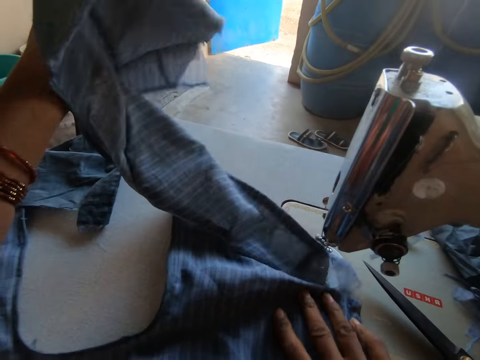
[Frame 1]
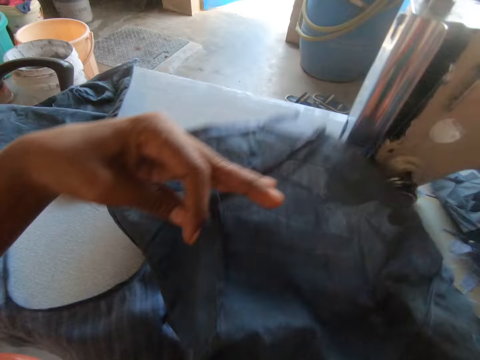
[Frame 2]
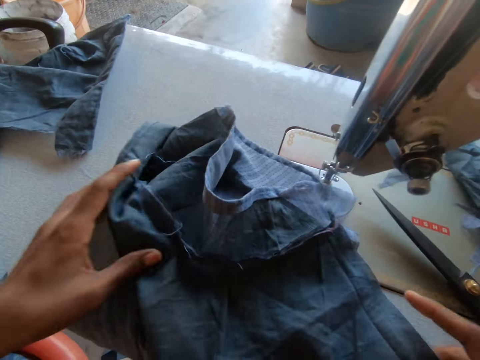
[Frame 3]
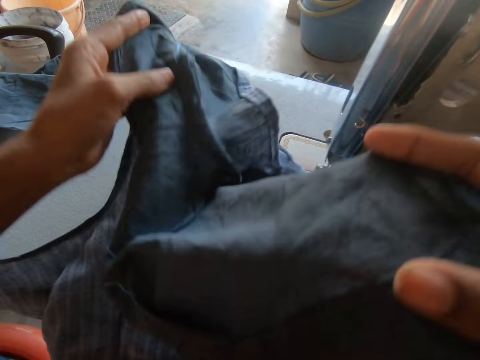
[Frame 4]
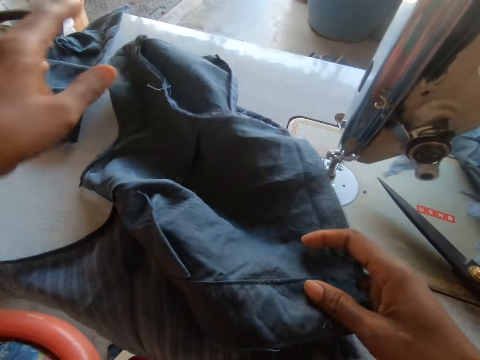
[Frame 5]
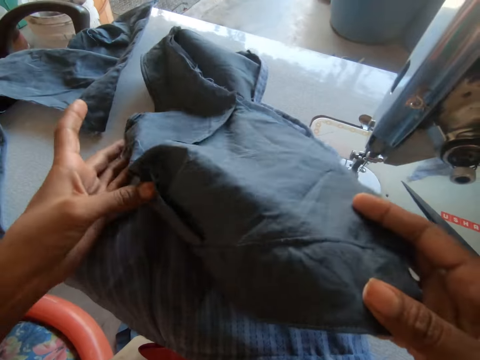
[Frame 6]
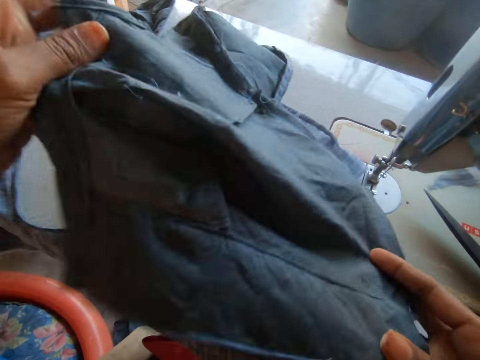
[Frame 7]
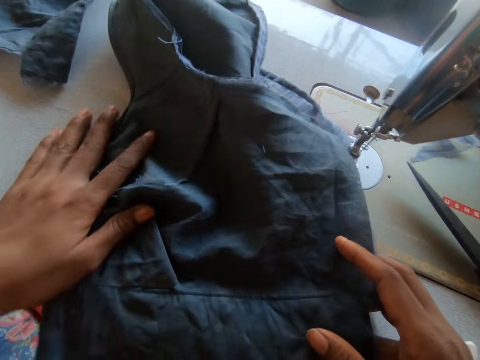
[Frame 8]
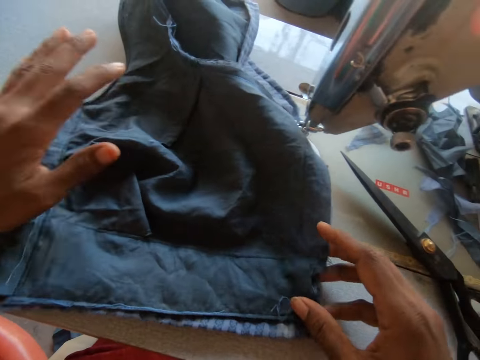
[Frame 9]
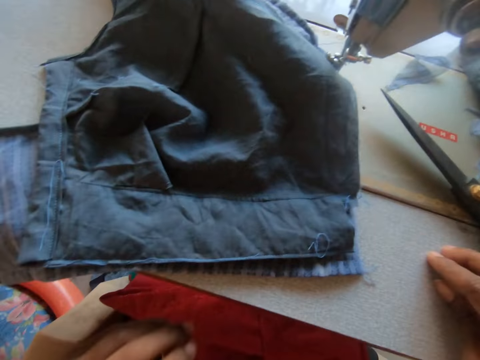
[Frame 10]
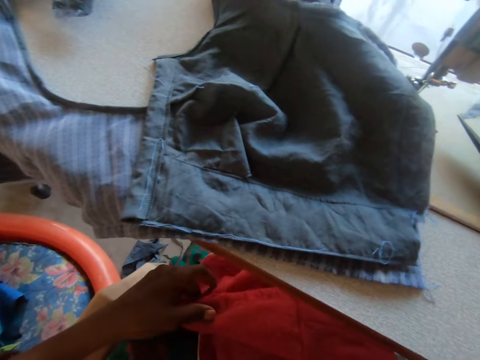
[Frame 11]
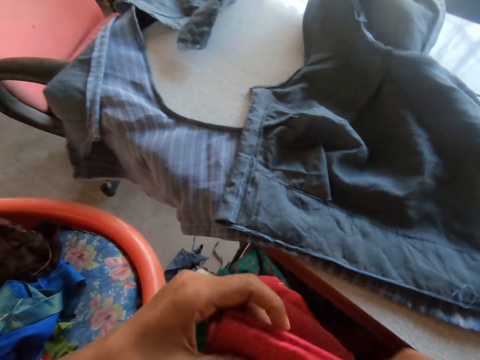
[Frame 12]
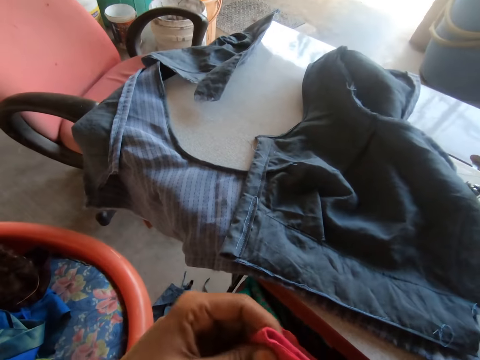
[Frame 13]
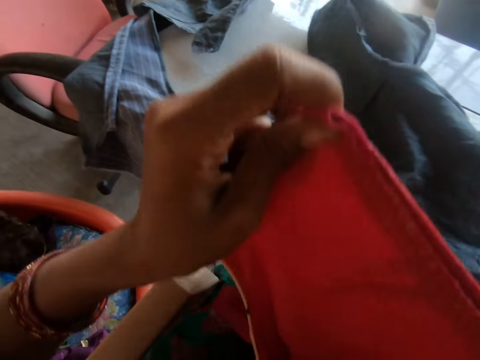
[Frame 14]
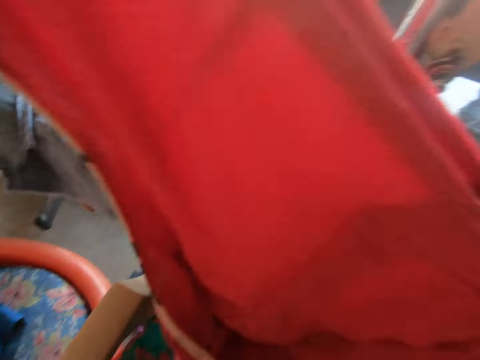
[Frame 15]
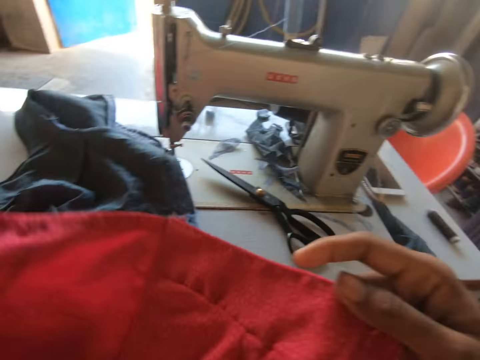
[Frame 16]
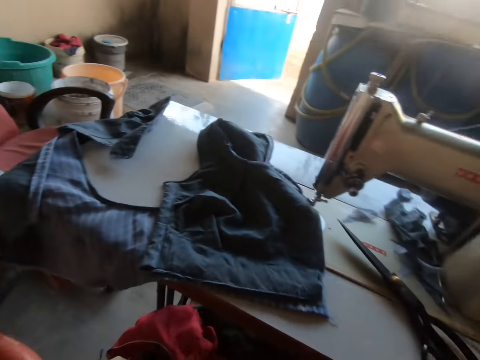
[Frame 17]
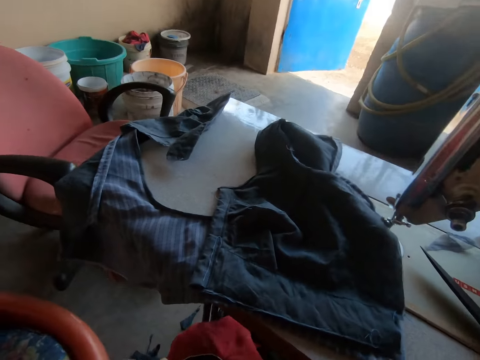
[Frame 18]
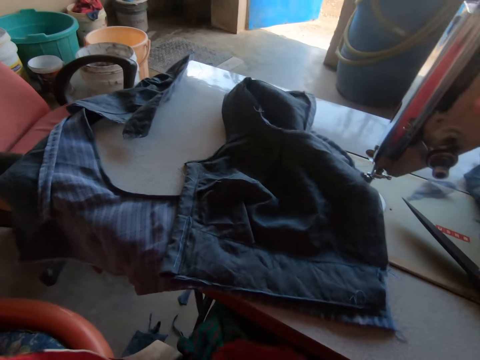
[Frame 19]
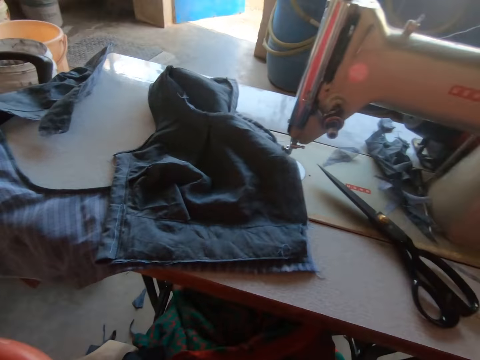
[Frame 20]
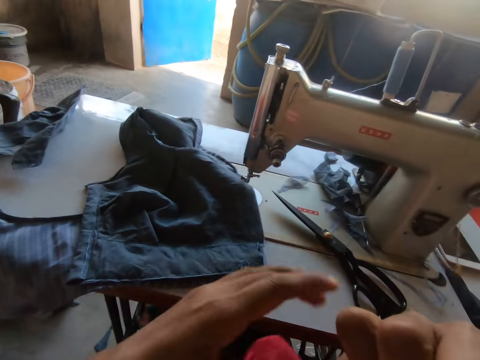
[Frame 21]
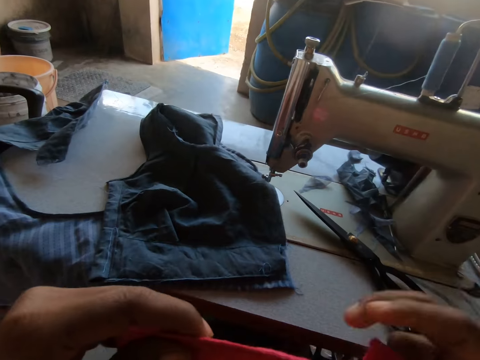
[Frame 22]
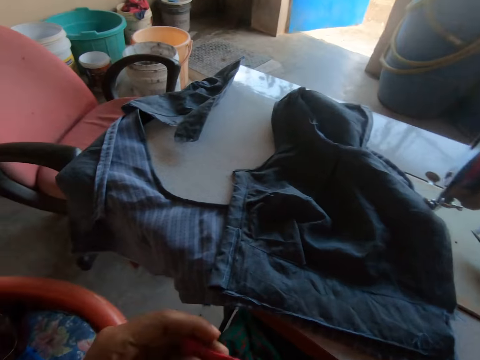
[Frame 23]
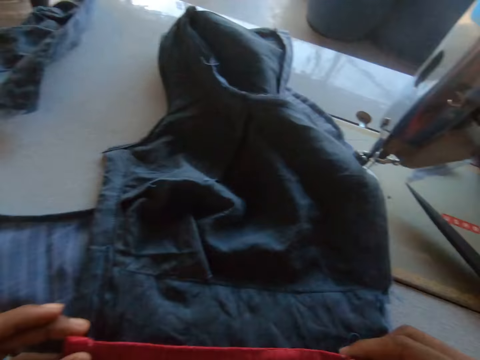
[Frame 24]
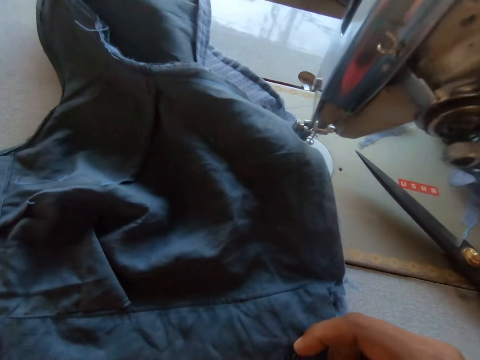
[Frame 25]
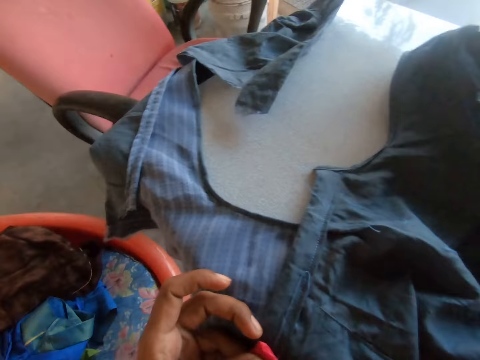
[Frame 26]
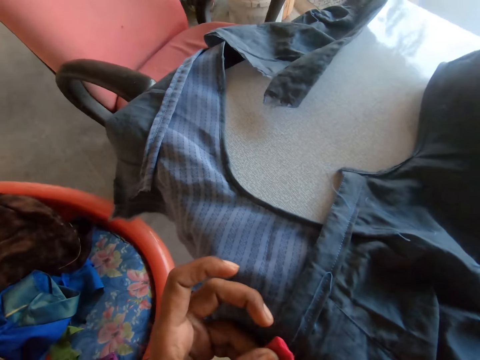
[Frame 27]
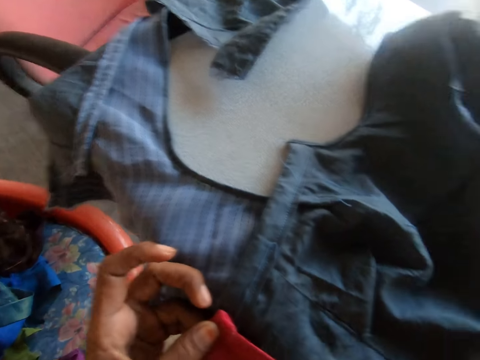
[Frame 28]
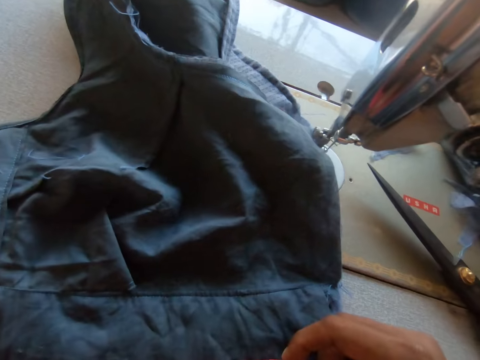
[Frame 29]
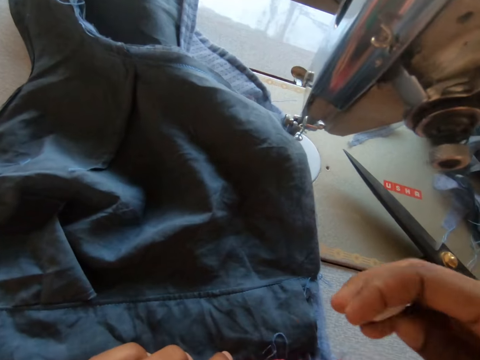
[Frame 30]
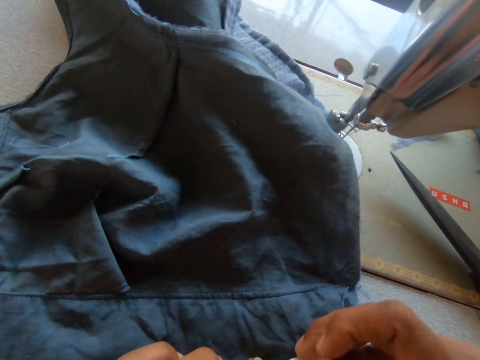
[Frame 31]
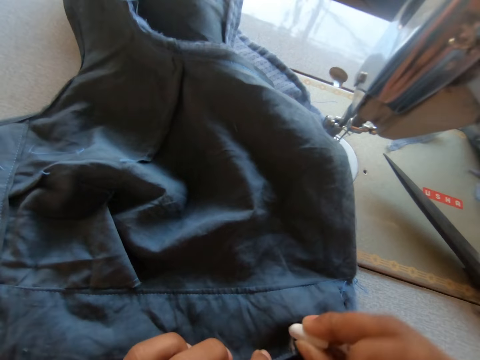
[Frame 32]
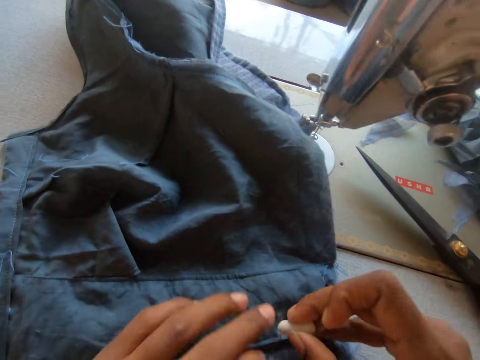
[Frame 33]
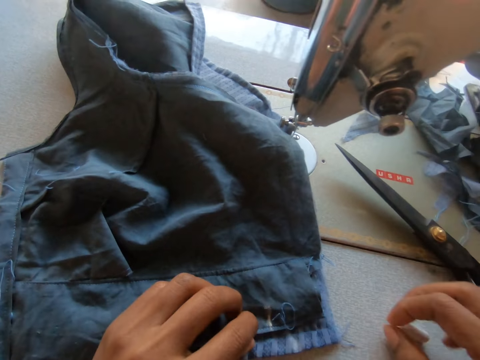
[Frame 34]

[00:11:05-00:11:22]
The camera wearer adjusts the fabric on the sewing machine table with both hands. She picks the red fabric from her thigh with her left hand. She holds the red fabric with both hands. She adjusts the piece of cloth with her hands. She holds the red fabric on the fabric with both hands. She marks the fabric on the sewing machine table with the marking chalk in her right hand. She holds the red fabric on the sewing machine table with her left hand.

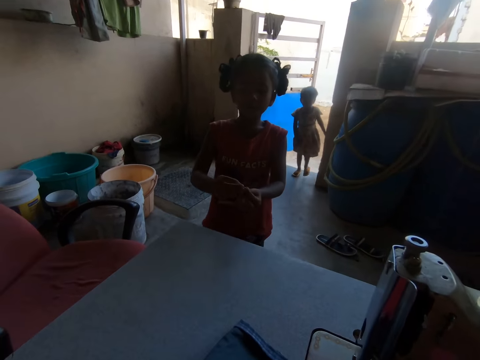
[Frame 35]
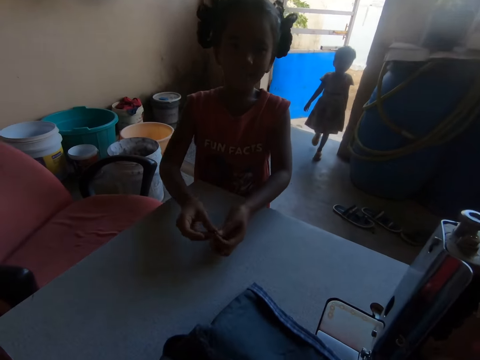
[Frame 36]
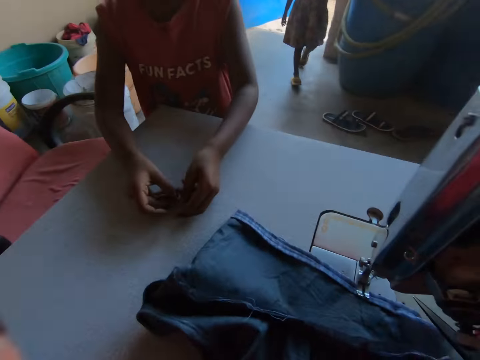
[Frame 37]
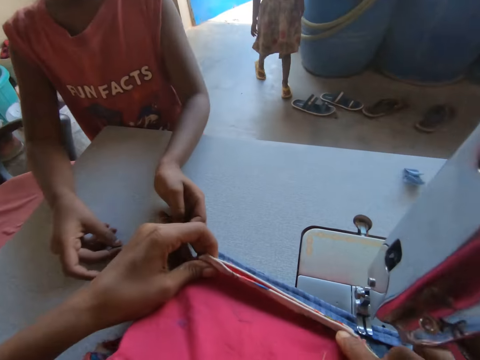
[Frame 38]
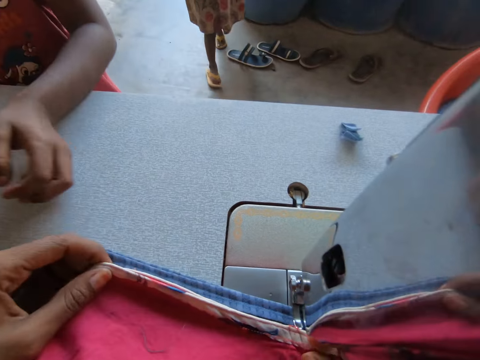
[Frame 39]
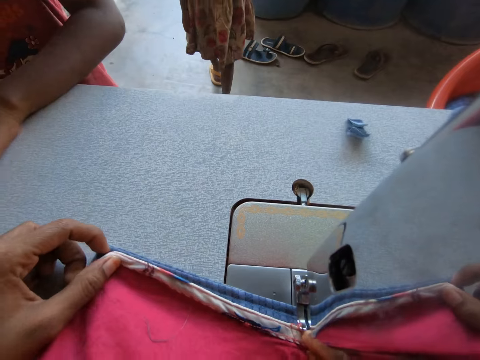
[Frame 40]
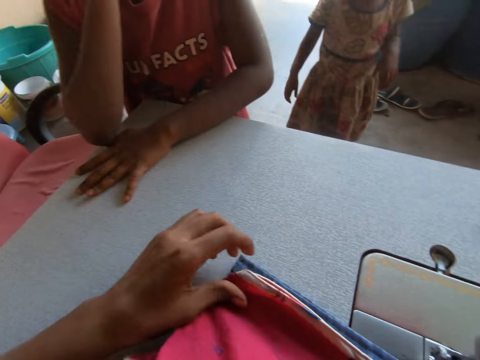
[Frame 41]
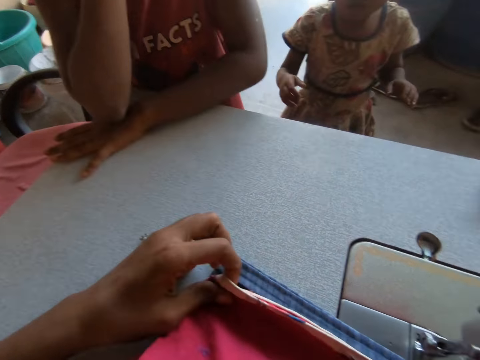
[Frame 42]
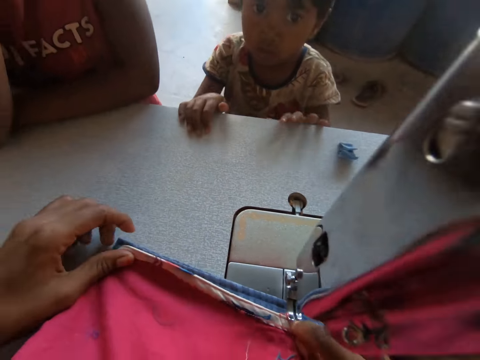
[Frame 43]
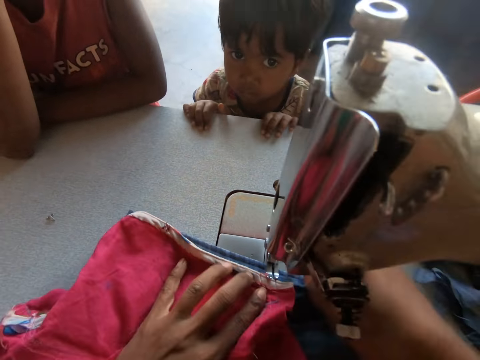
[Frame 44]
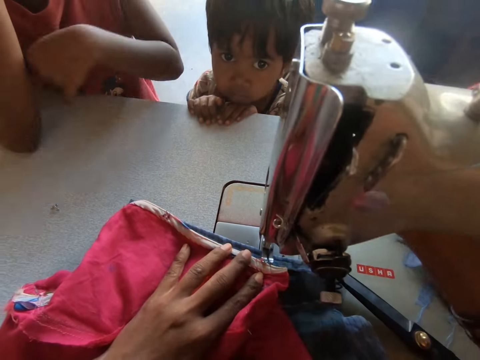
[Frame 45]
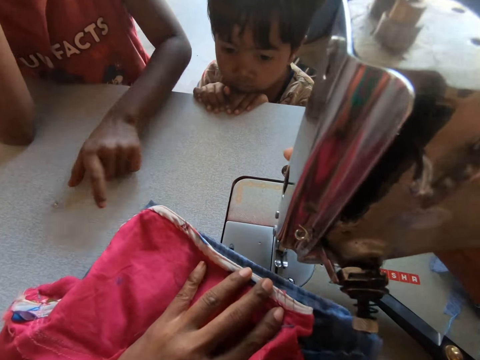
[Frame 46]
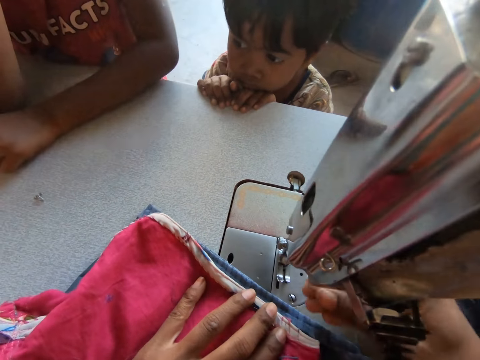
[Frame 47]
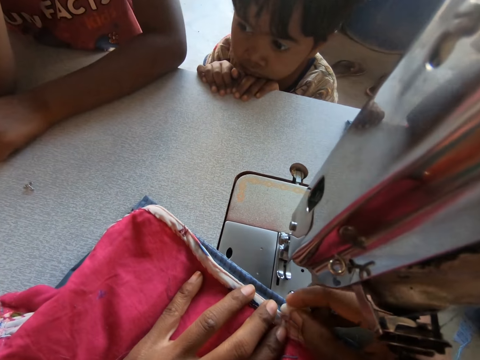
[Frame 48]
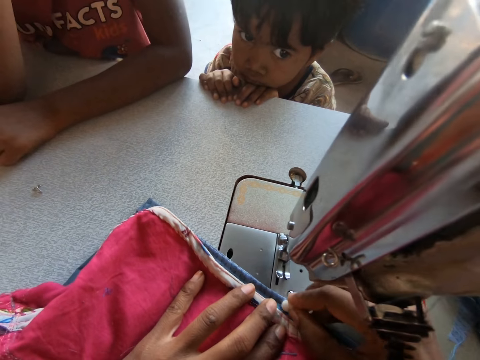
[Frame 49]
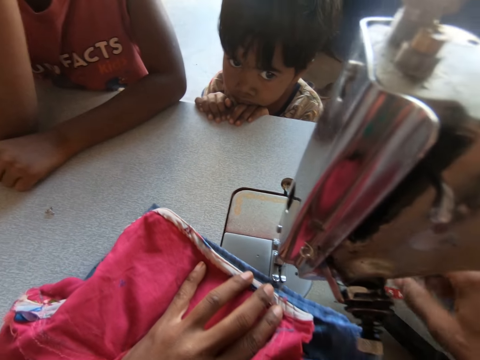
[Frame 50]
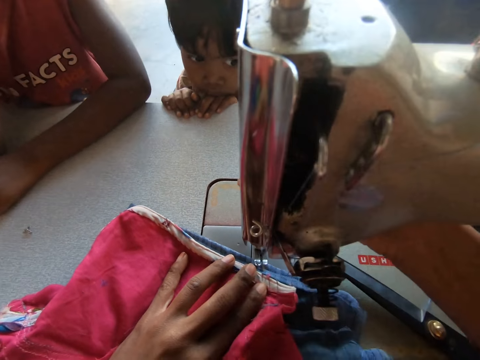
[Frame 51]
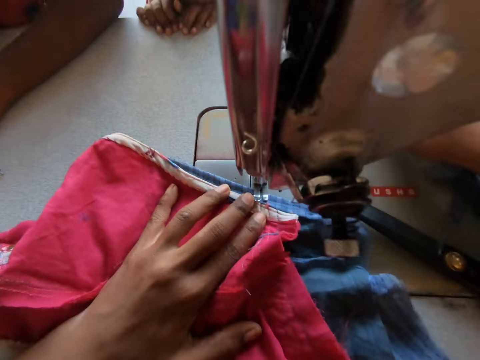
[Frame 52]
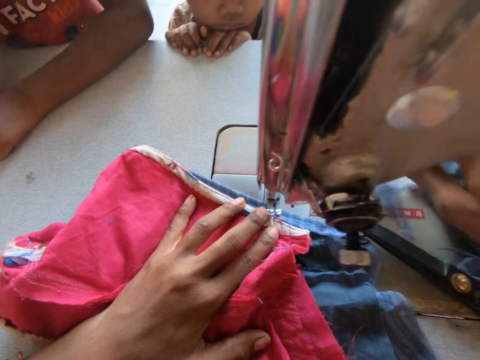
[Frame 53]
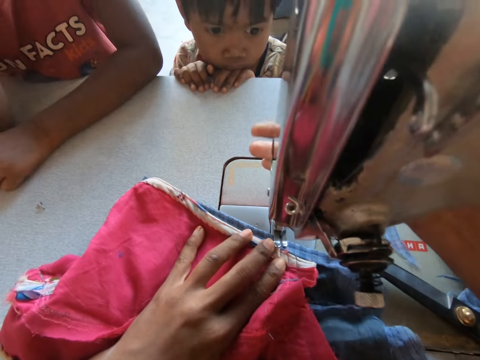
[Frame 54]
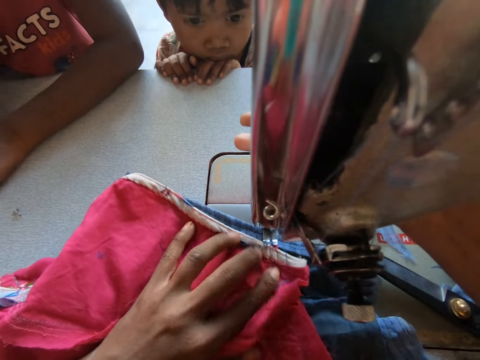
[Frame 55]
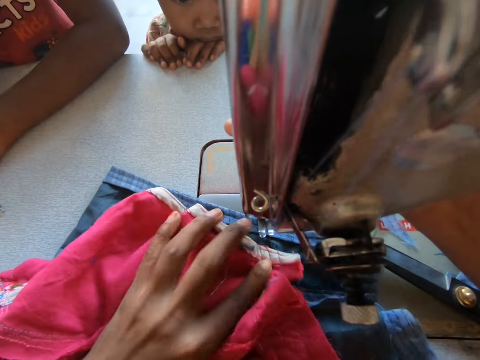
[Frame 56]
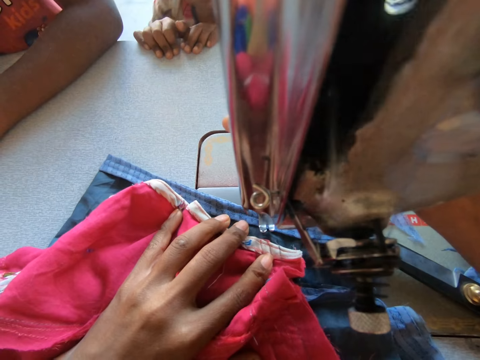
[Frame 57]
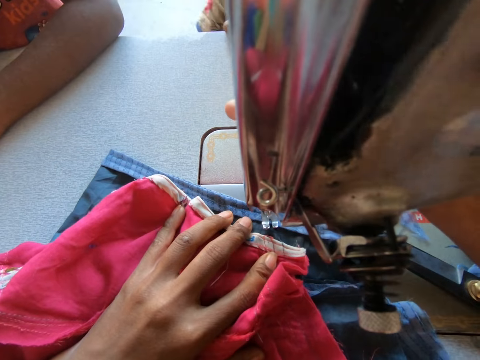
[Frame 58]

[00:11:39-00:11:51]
A girl places both hands on the sewing machine. The camera wearer places the red fabric on the fabric on the sewing machine table with both hands. Another girl places both hands on the sewing machine. The camera wearer places her left hand on the fabric on the sewing machine table. She lifts the sewing machine presser foot with her right hand. The first girl points at the fabrics on the sewing machine table with her left hand. The camera wearer drops the sewing machine presser foot with her right hand. She moves the fabrics on the sewing machine table with her left hand. She marks the fabric with the marking chalk in her right hand. She places the marking chalk on the sewing machine with her right hand. She lifts the sewing machine presser foot with her right hand. She moves the fabrics on the sewing machine table with her left hand. She moves the marking chalk on the sewing machine with her right hand. She lifts the sewing machine presser foot with her right hand. She moves the fabrics on the sewing machine table with her left hand. She moves the red fabric on the sewing machine table with her left hand. She sews the fabric with the sewing machine.
